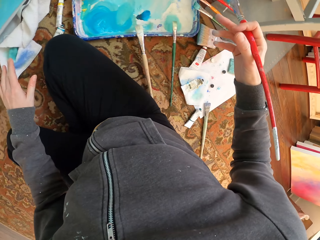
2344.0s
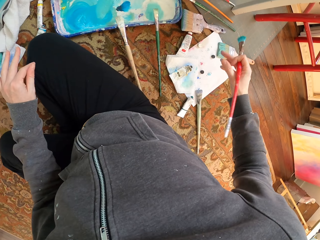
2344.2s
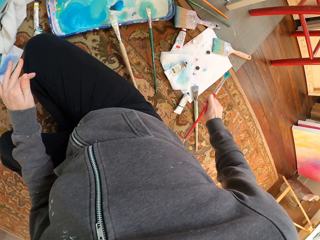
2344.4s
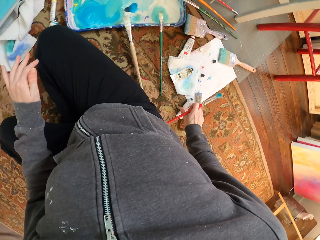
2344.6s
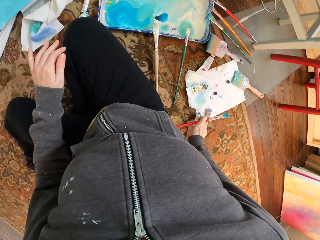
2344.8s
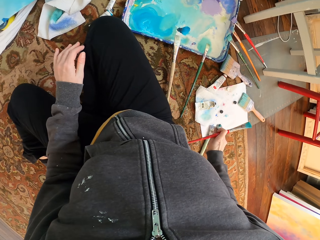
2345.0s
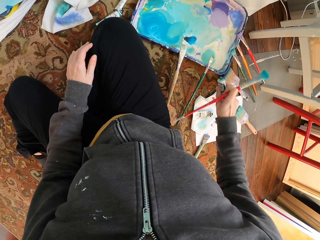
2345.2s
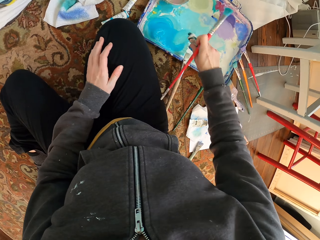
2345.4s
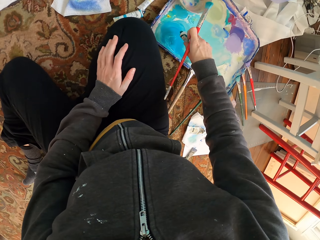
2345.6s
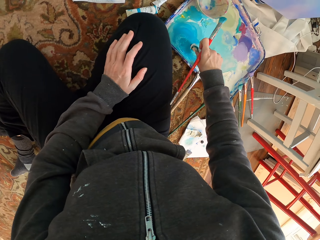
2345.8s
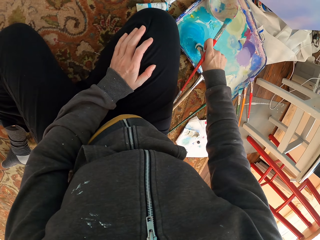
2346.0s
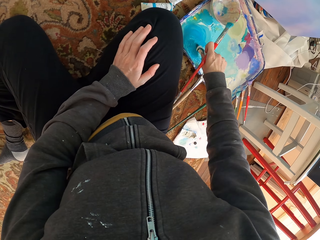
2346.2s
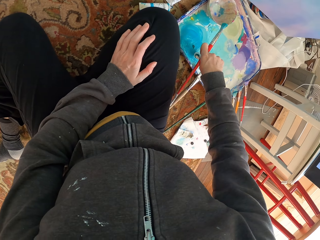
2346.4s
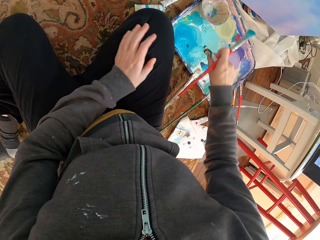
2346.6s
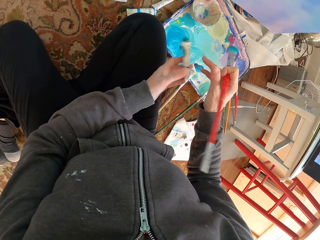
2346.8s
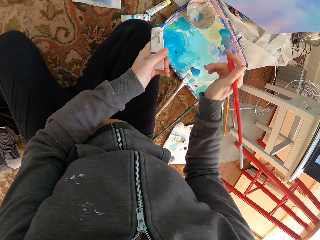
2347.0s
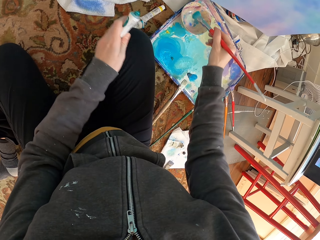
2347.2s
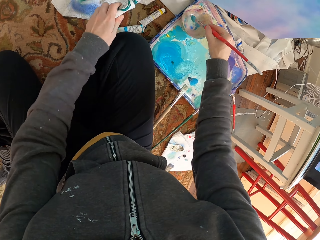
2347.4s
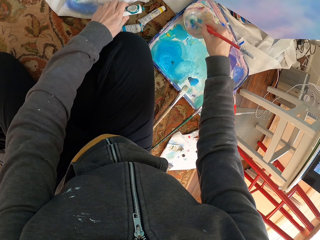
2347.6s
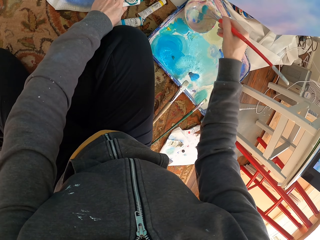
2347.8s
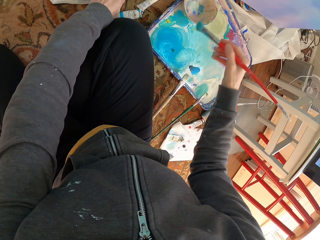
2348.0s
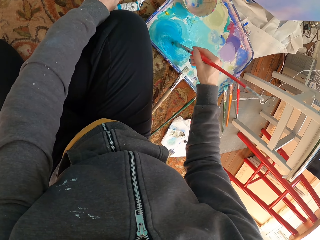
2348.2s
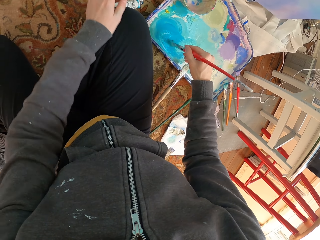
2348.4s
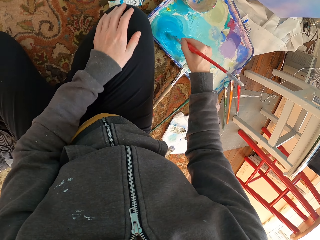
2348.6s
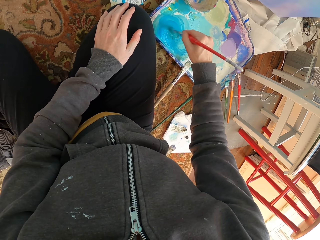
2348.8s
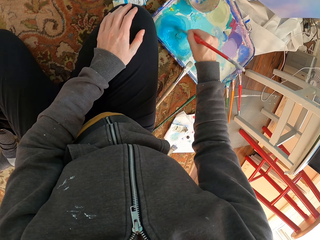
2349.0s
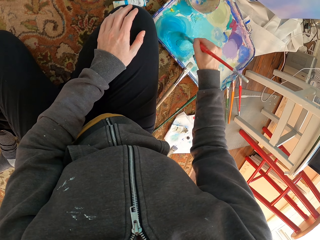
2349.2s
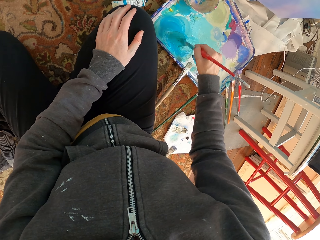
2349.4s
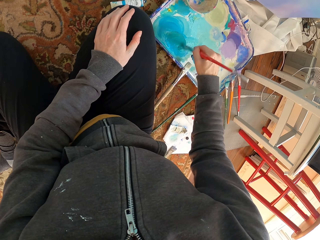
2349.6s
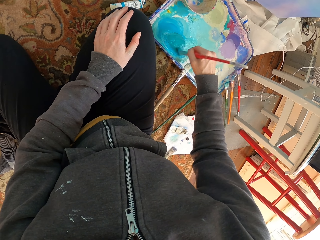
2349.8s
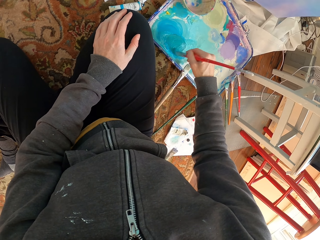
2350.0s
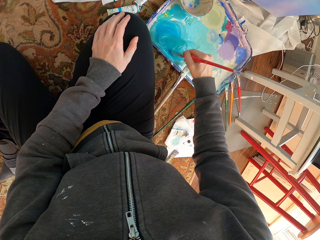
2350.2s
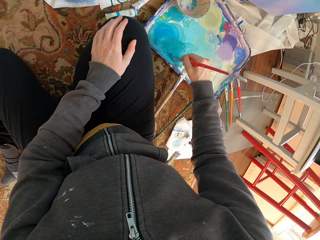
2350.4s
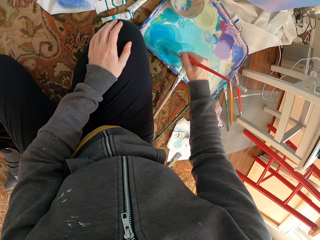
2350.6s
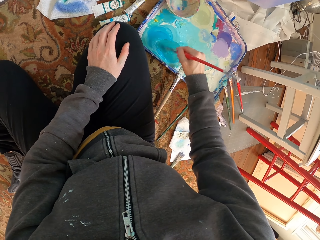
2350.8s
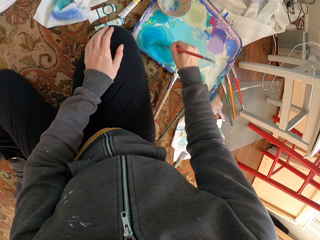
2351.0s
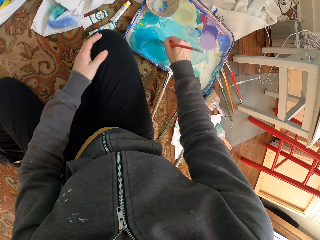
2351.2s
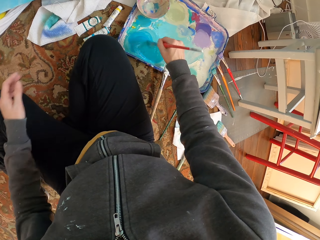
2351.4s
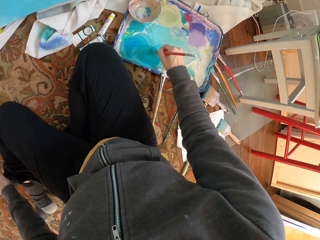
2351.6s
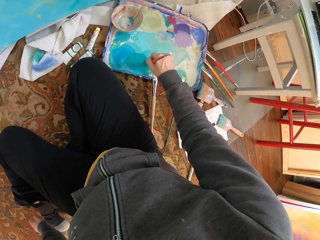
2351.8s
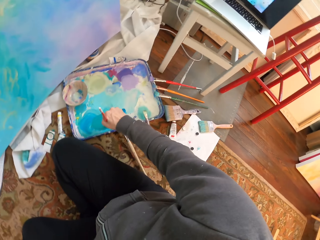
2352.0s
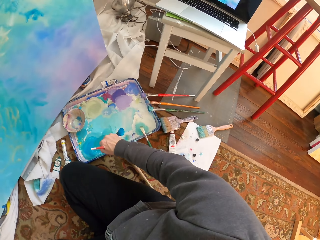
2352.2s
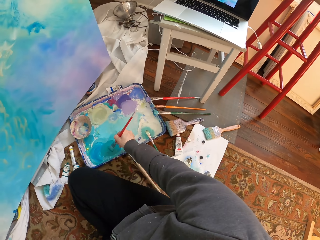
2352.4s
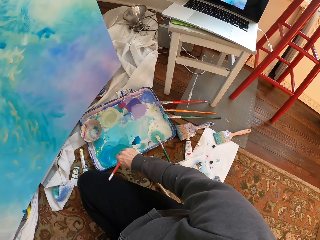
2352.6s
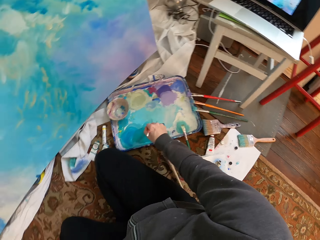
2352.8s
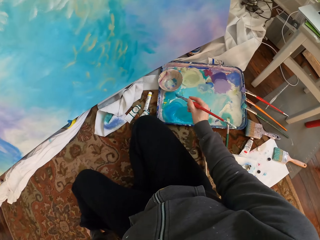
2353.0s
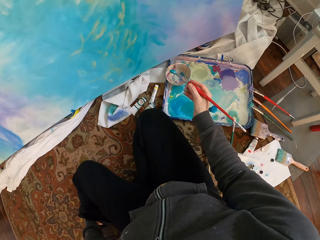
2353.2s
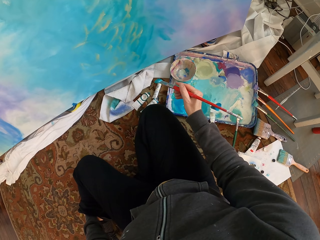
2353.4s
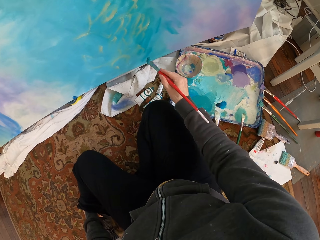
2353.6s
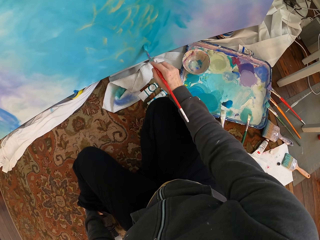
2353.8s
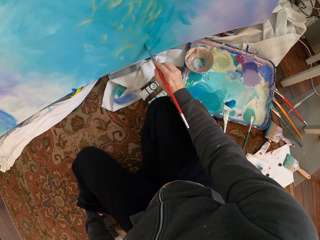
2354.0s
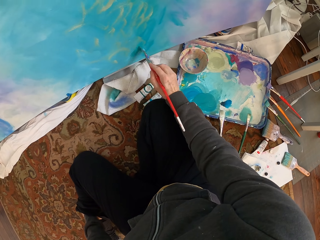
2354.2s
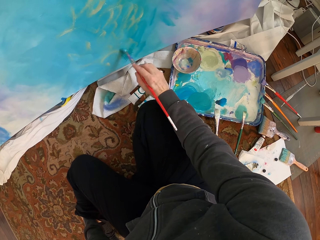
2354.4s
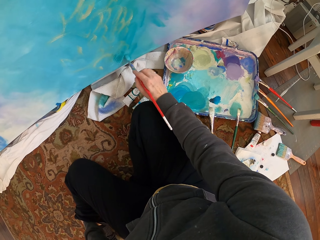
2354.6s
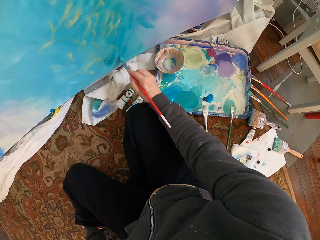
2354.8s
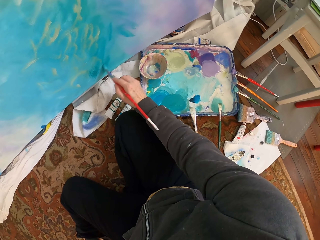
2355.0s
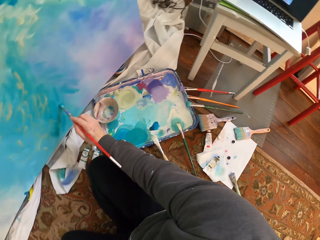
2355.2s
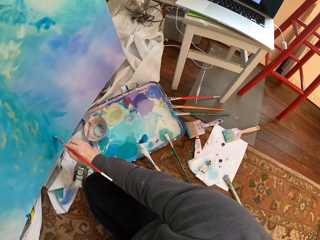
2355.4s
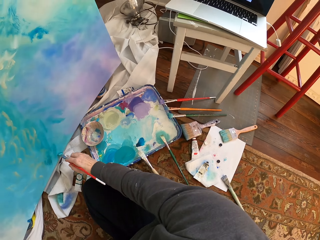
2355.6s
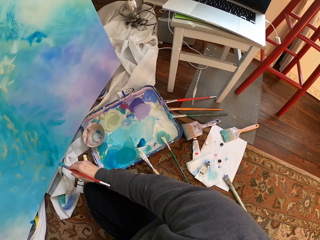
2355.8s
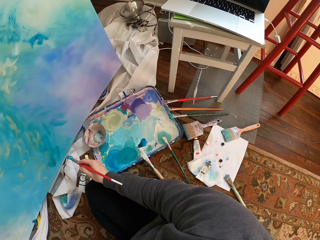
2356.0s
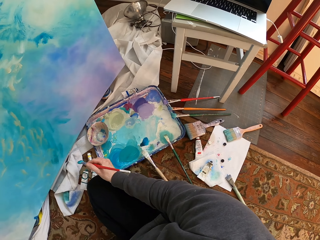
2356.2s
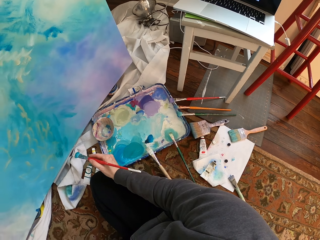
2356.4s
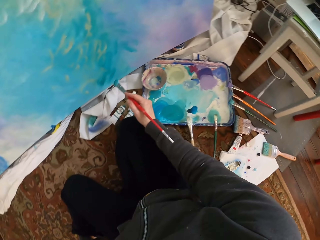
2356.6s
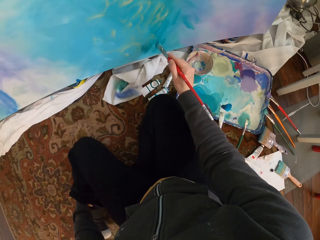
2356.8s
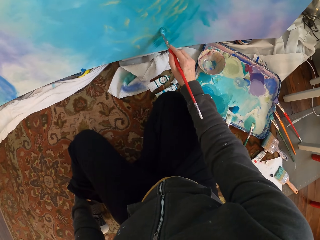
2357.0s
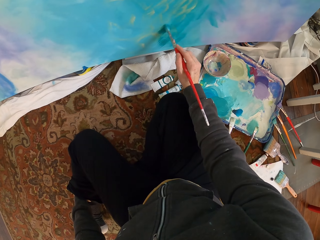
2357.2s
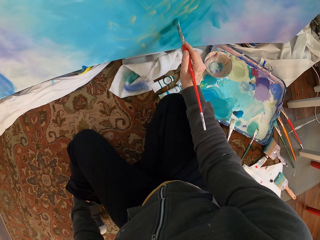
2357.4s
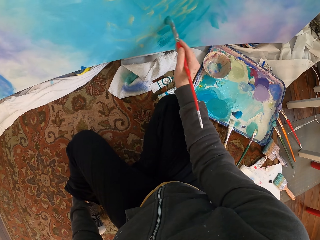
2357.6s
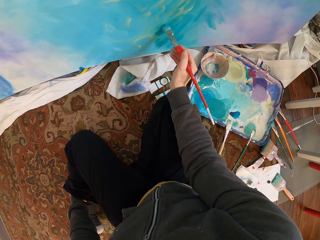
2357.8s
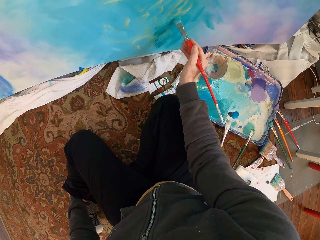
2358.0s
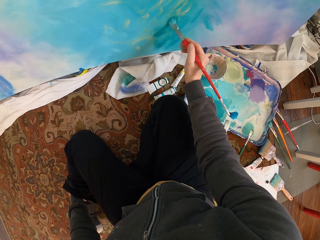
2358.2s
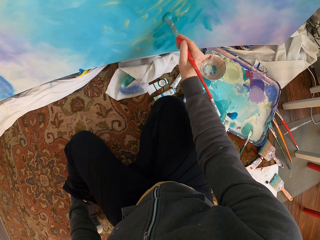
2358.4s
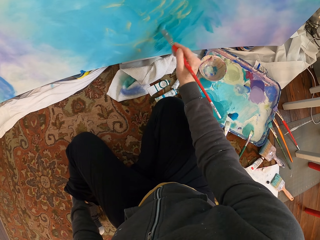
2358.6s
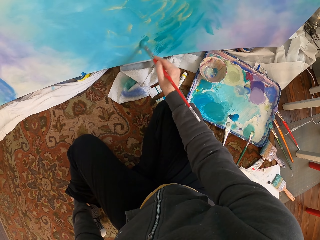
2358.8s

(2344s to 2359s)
The camera wearer presses glue in the paint. They dip the brush in varnish. They mix the varnish with the glue and paint with the brush. They paint the wall with the brush.

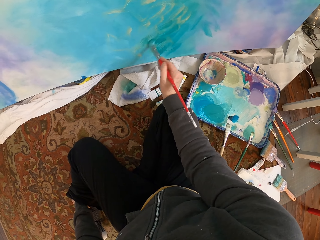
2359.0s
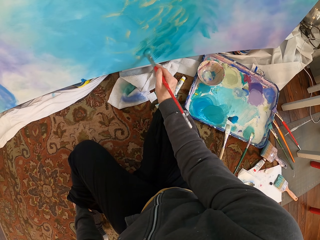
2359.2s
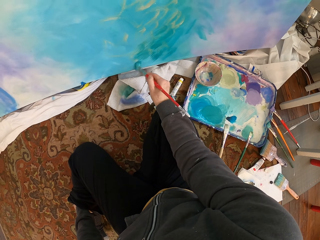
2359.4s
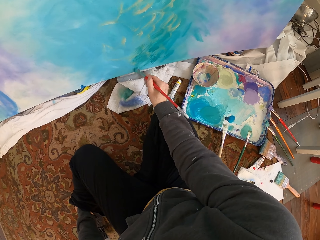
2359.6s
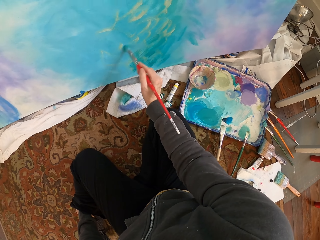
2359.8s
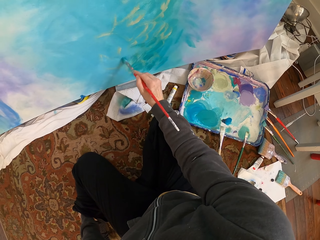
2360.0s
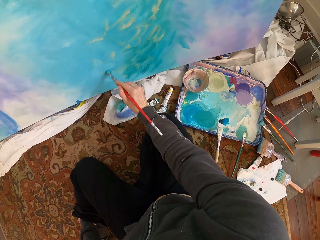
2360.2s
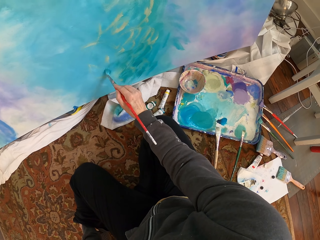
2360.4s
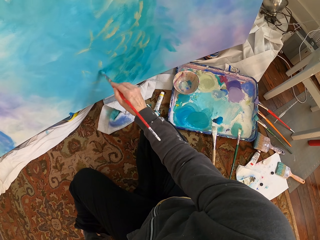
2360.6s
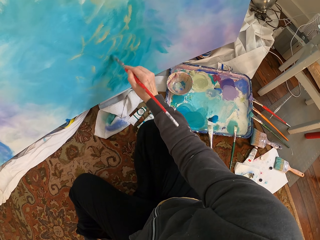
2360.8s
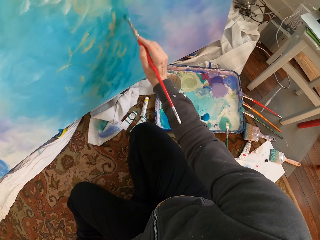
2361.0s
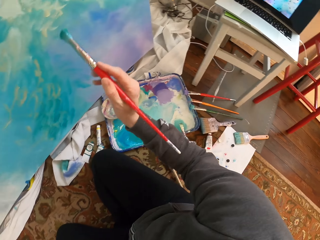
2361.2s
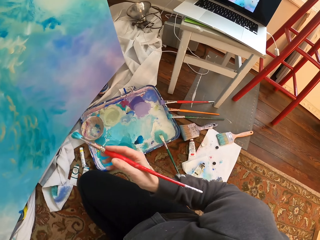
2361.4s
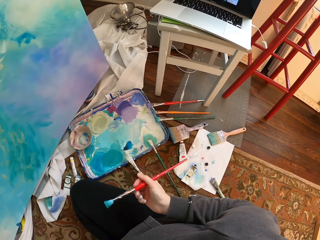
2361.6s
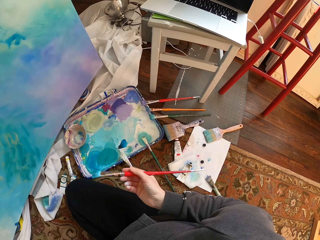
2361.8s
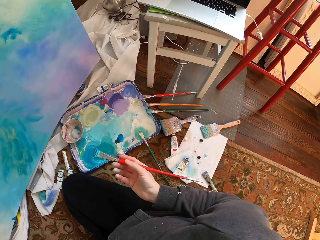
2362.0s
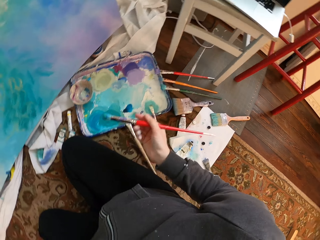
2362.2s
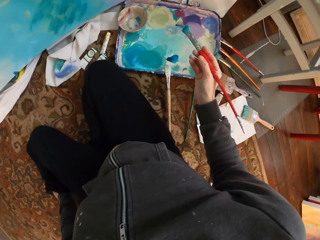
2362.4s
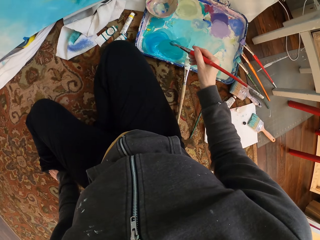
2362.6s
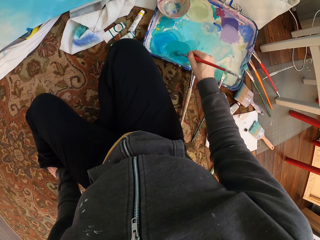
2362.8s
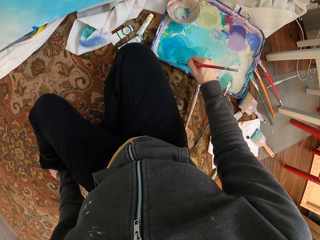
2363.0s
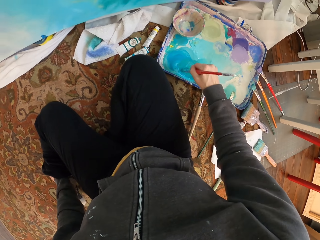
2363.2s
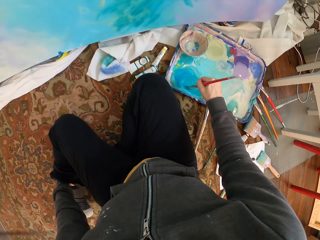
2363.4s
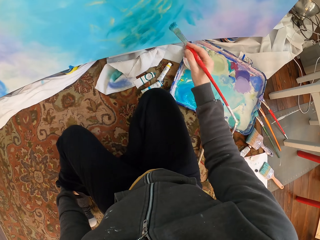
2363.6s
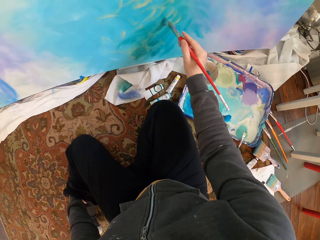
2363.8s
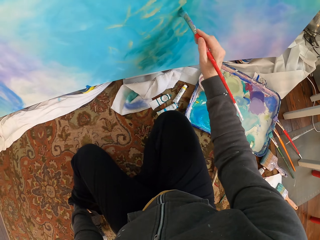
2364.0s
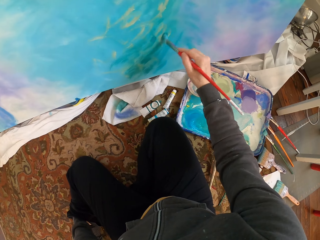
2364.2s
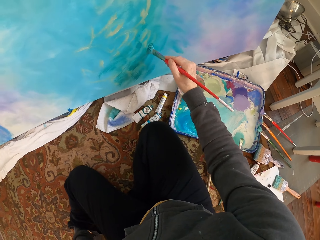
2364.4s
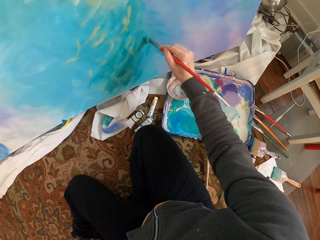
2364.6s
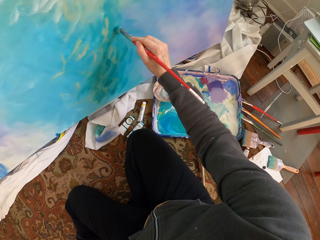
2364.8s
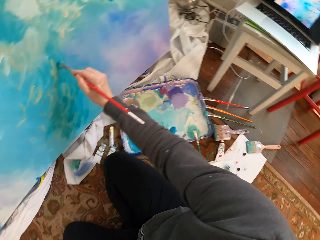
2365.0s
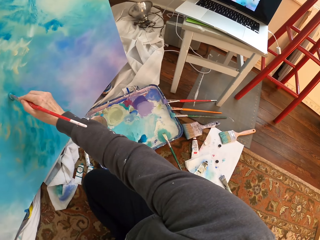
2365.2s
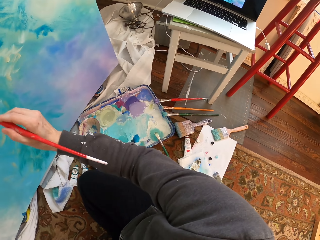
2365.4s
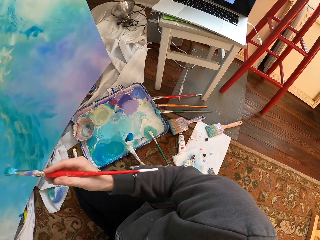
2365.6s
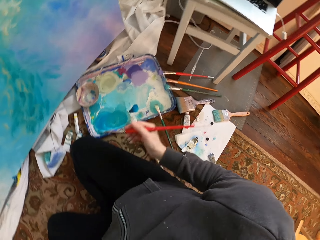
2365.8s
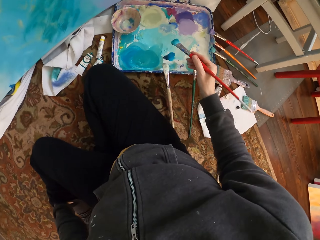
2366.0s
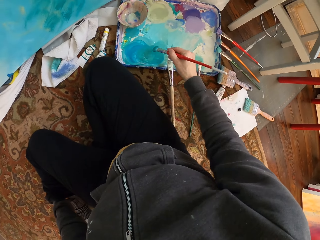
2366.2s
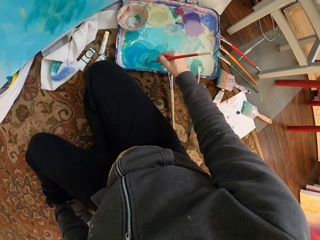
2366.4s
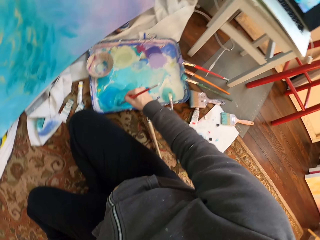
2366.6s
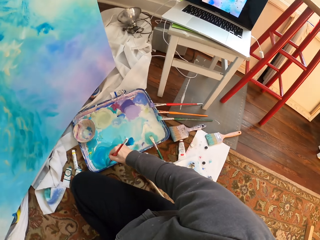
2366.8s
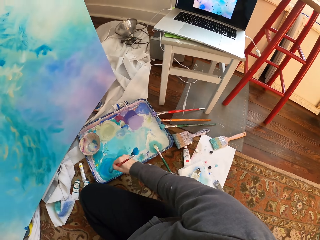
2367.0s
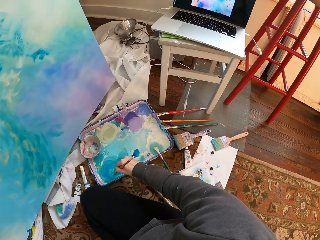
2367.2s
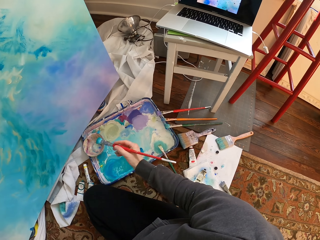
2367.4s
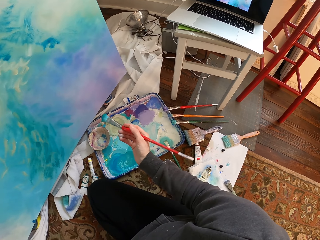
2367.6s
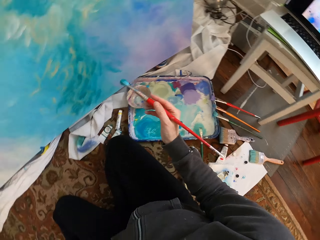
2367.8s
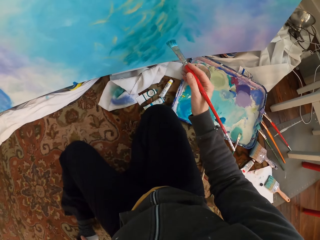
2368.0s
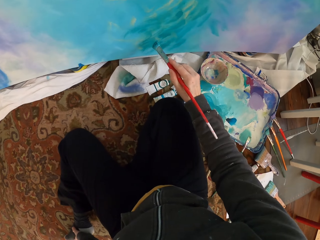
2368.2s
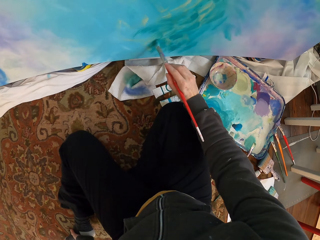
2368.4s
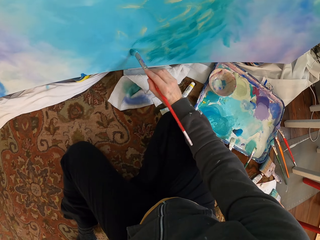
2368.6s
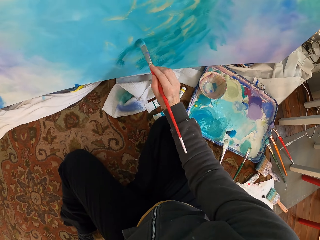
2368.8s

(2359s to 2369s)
The camera wearer holds the brush away from the paint work. They mix paint. They paint. They mix paint.
